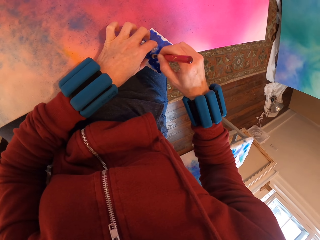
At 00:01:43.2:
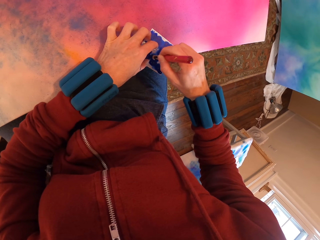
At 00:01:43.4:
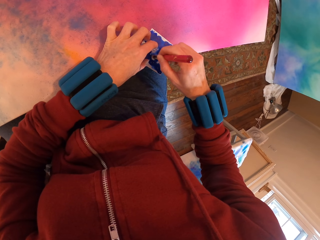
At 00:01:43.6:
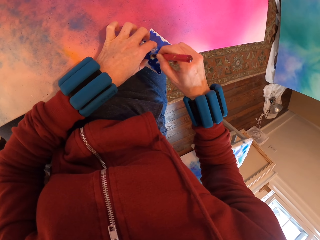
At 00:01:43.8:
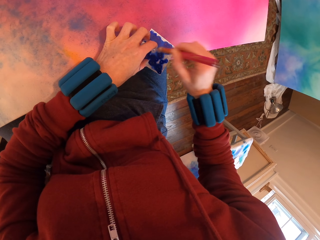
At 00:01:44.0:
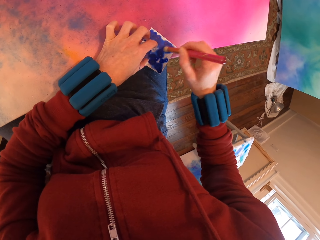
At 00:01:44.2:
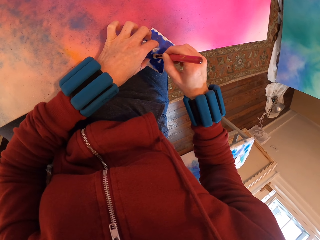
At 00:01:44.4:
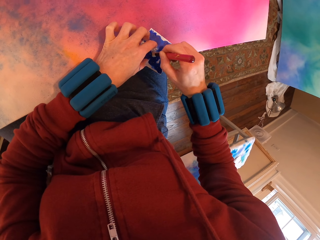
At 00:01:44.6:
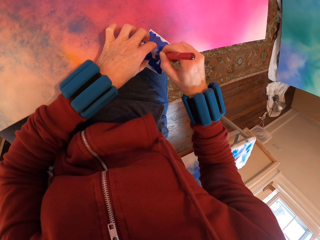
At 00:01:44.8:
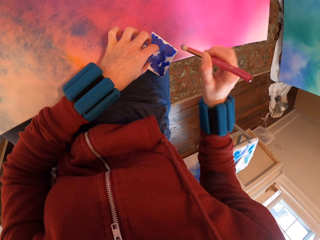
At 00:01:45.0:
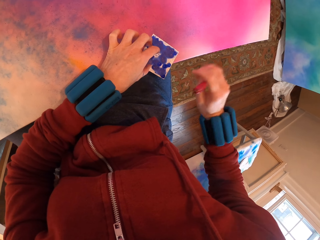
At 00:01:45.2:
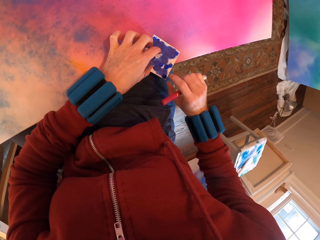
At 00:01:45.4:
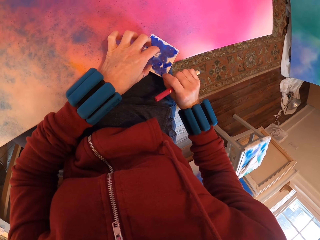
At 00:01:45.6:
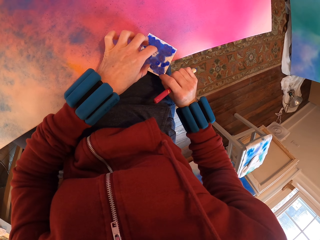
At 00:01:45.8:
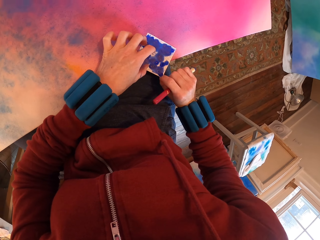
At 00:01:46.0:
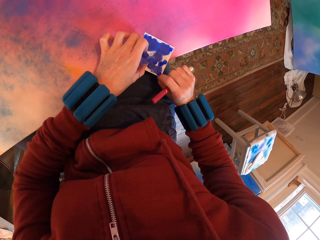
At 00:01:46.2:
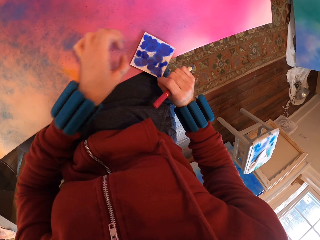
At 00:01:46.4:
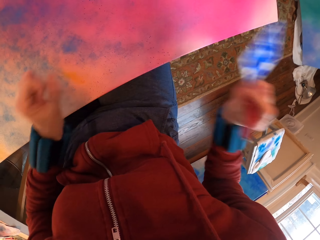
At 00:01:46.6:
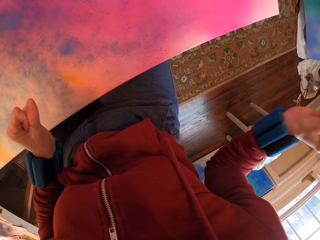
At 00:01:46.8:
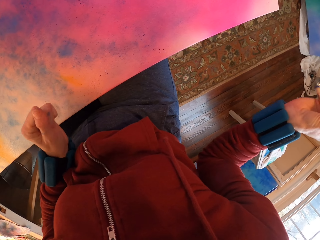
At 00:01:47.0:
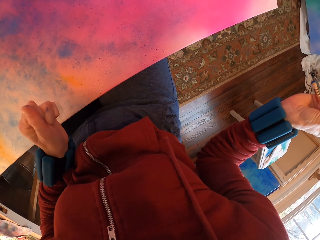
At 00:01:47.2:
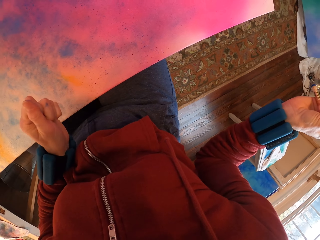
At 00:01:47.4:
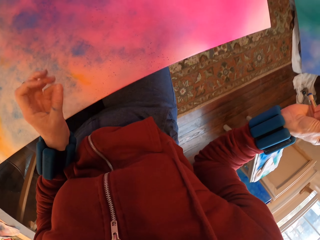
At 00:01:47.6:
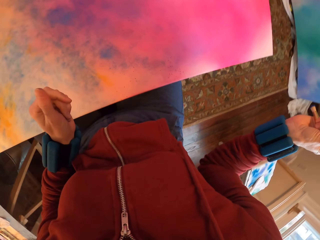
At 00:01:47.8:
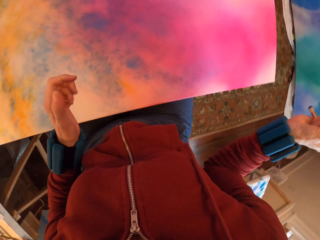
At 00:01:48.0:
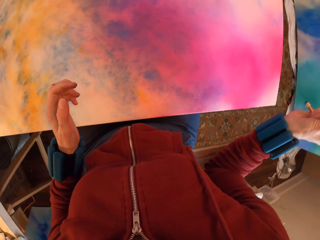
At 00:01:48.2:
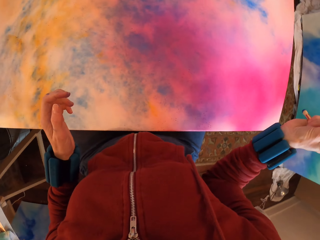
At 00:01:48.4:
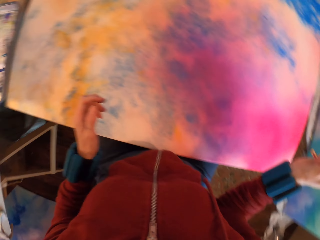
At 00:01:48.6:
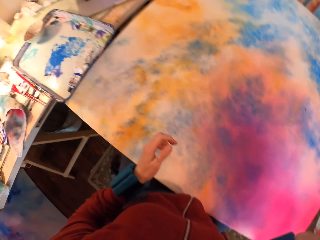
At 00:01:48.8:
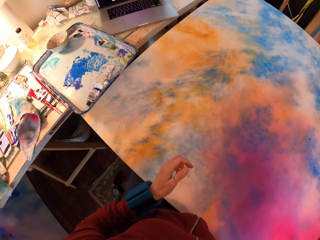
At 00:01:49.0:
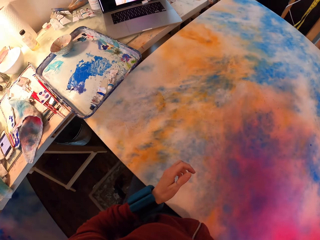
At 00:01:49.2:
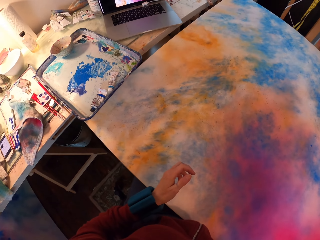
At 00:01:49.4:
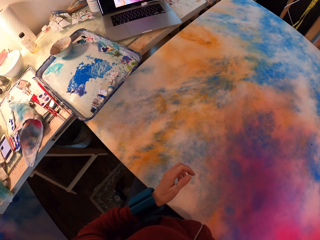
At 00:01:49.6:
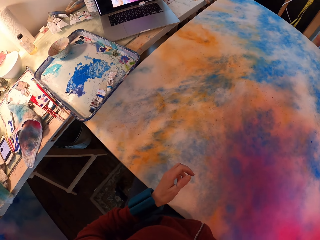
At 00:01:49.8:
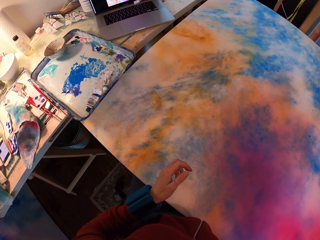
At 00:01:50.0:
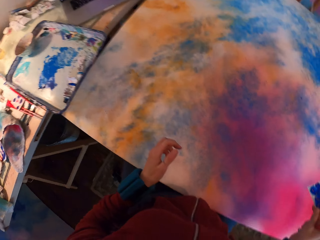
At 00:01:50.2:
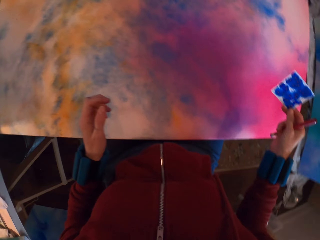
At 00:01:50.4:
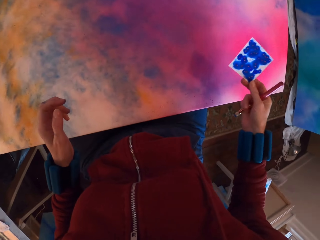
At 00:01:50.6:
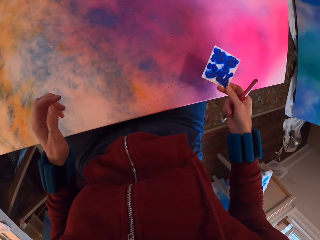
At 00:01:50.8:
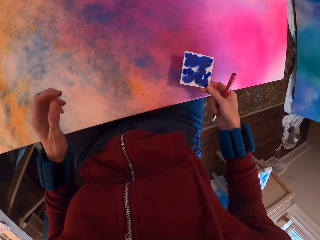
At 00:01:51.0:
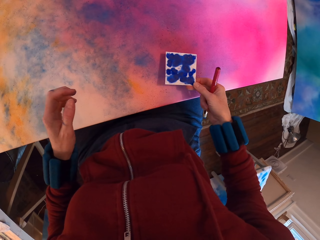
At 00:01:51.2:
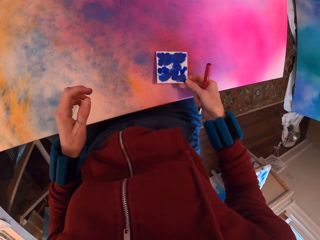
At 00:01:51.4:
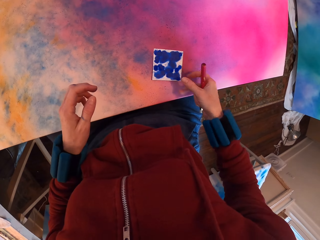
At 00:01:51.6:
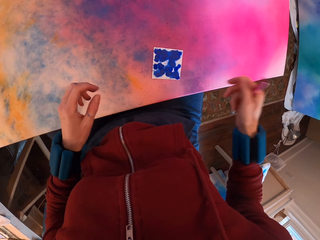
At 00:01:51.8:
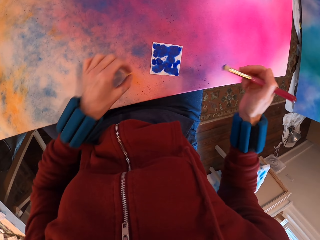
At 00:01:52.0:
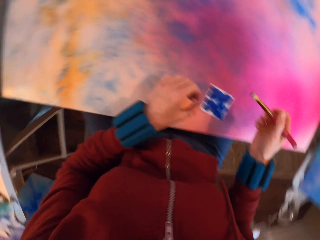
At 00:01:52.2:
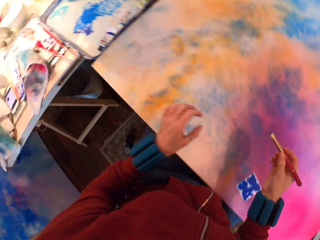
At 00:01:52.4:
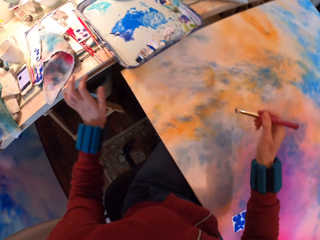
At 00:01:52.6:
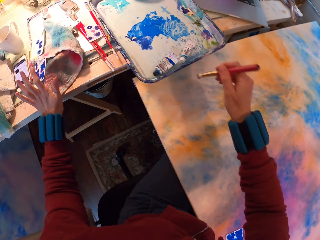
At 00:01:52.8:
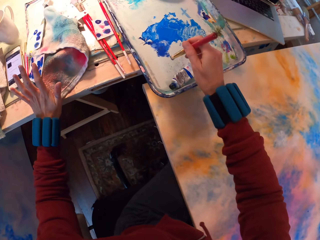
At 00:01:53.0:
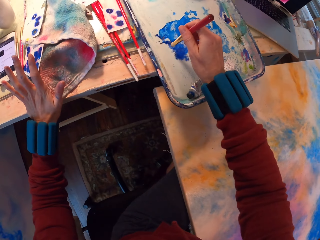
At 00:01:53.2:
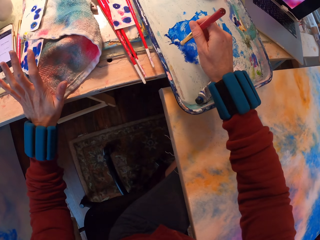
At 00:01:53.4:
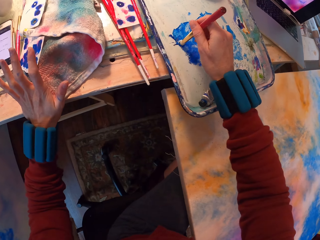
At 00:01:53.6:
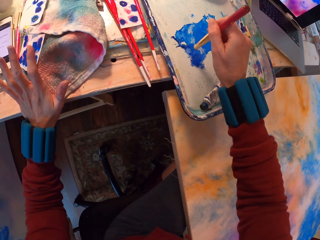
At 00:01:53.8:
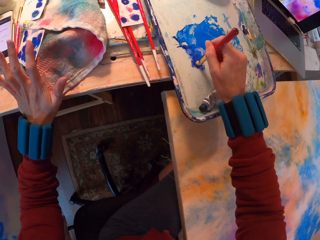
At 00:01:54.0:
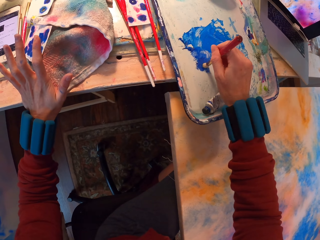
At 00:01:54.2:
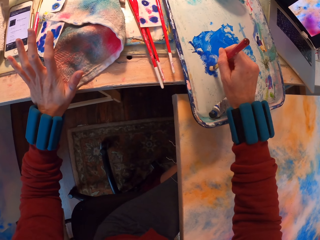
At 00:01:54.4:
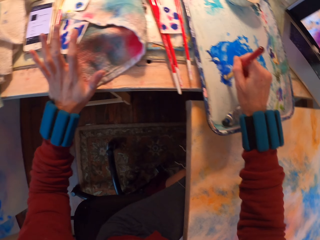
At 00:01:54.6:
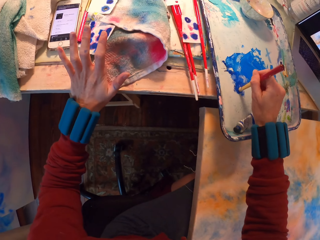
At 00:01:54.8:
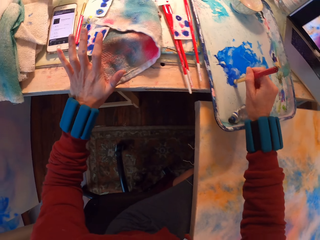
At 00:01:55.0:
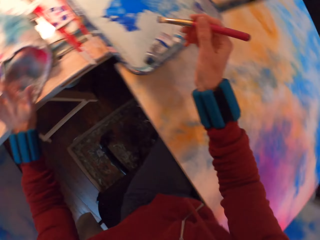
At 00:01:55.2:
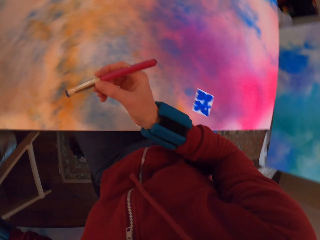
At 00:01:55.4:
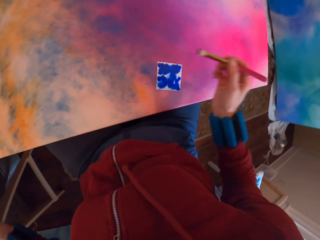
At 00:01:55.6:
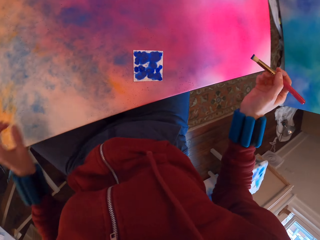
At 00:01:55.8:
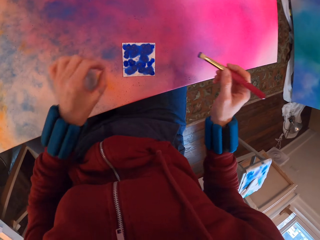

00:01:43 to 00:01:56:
The camera wearer picks up the paint paper or card from the canvas. They look at the picture on a laptop. They turn towards the tray. They drop the card on the table. They place the paint paper on the canvas. They scoop the paint from the tray with a paintbrush.

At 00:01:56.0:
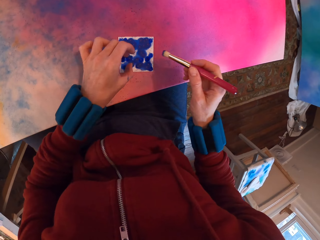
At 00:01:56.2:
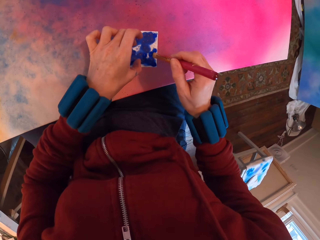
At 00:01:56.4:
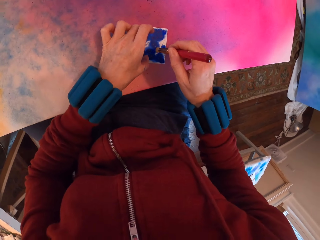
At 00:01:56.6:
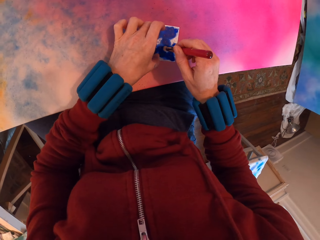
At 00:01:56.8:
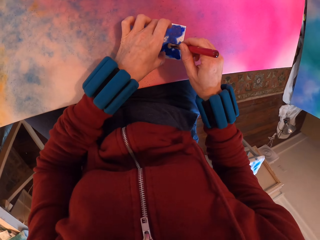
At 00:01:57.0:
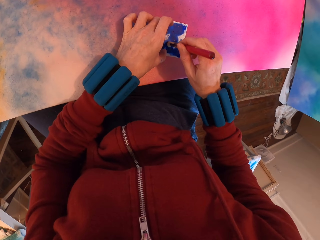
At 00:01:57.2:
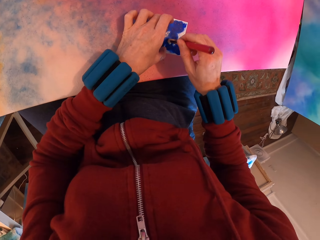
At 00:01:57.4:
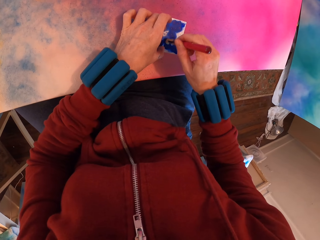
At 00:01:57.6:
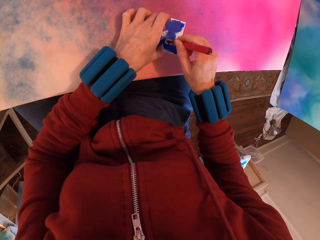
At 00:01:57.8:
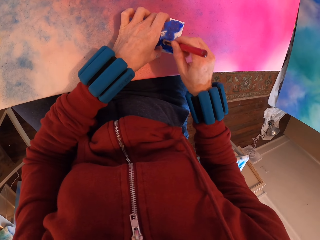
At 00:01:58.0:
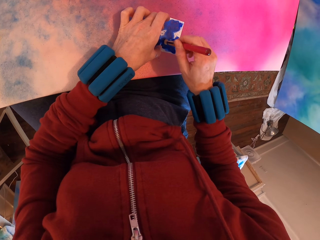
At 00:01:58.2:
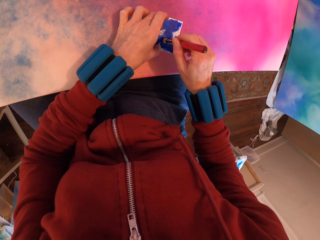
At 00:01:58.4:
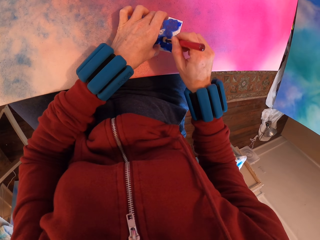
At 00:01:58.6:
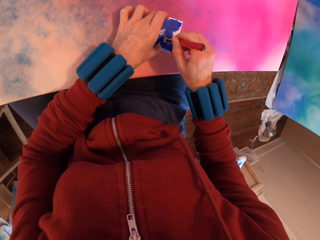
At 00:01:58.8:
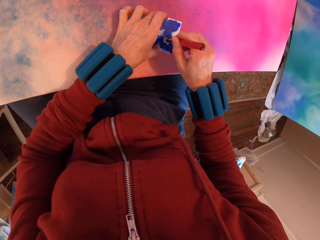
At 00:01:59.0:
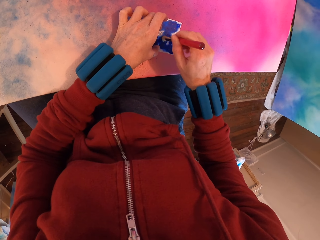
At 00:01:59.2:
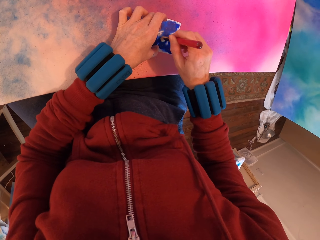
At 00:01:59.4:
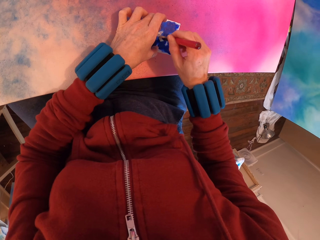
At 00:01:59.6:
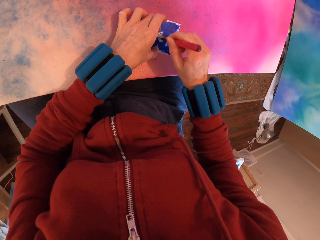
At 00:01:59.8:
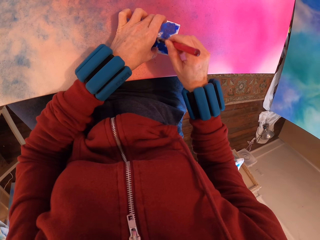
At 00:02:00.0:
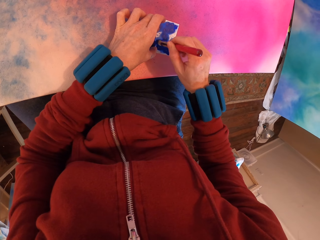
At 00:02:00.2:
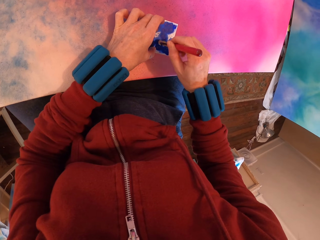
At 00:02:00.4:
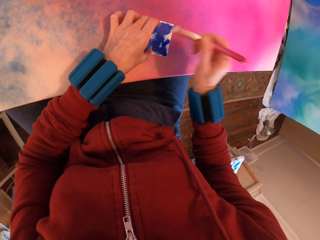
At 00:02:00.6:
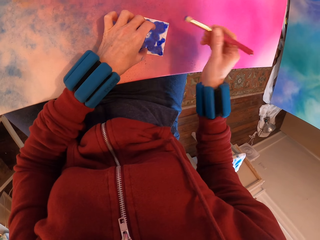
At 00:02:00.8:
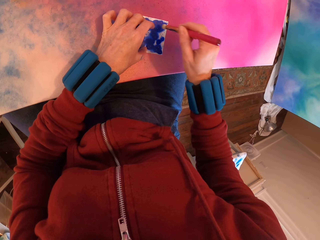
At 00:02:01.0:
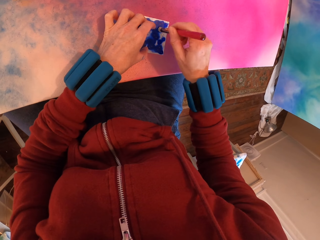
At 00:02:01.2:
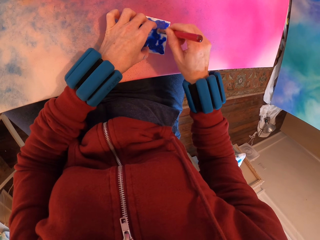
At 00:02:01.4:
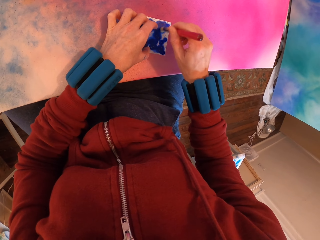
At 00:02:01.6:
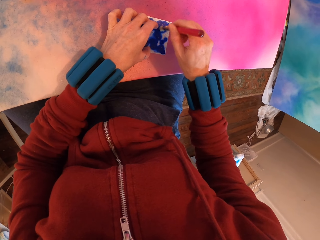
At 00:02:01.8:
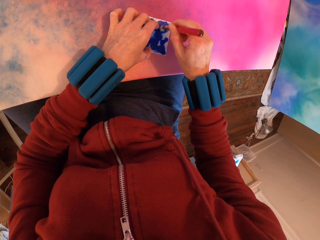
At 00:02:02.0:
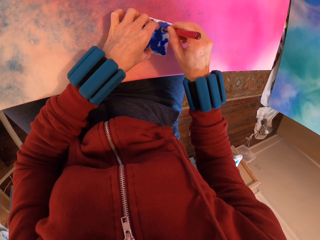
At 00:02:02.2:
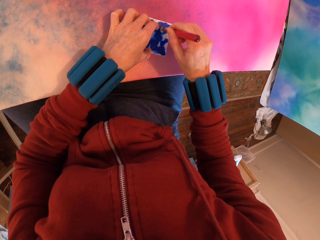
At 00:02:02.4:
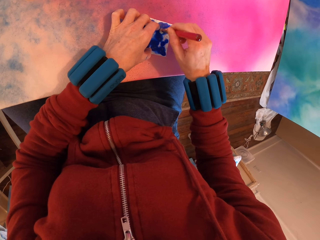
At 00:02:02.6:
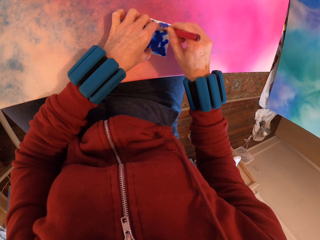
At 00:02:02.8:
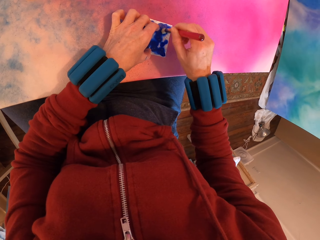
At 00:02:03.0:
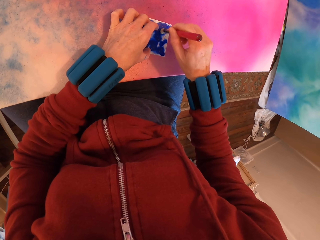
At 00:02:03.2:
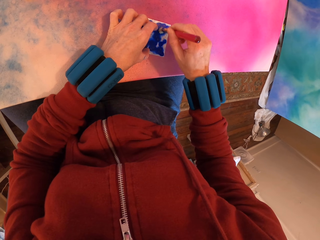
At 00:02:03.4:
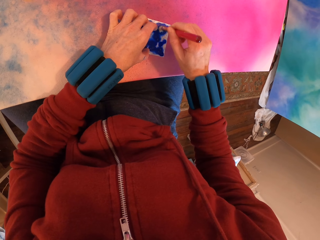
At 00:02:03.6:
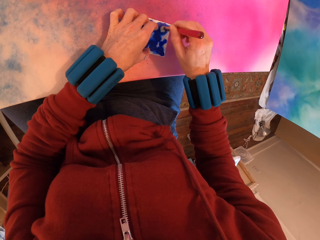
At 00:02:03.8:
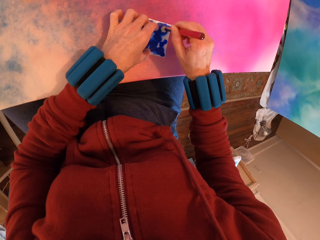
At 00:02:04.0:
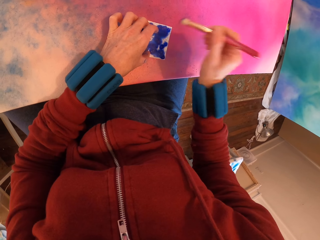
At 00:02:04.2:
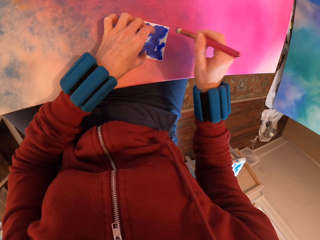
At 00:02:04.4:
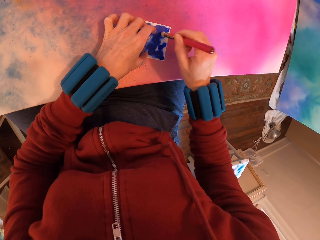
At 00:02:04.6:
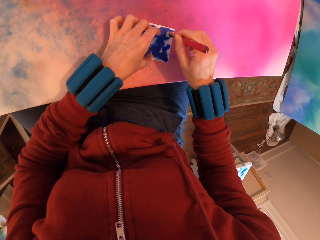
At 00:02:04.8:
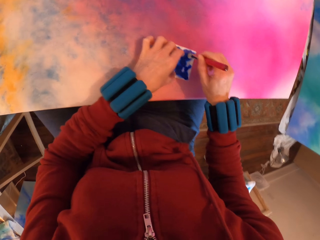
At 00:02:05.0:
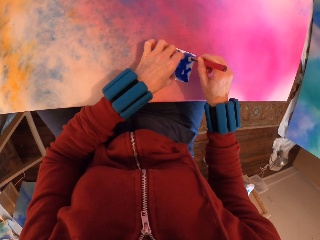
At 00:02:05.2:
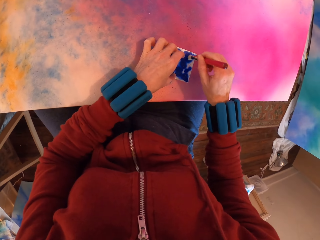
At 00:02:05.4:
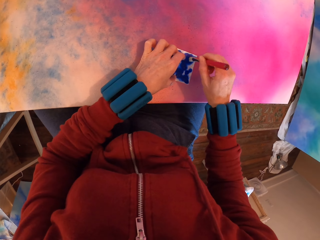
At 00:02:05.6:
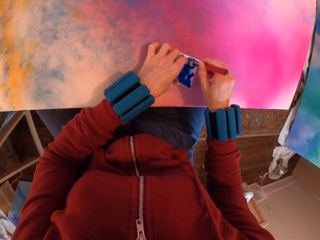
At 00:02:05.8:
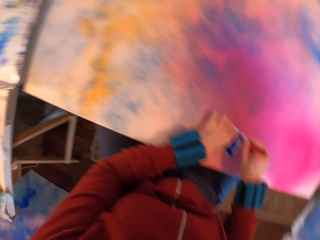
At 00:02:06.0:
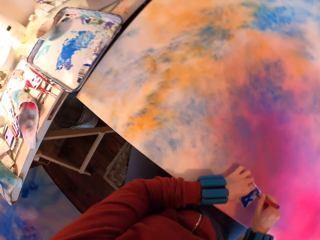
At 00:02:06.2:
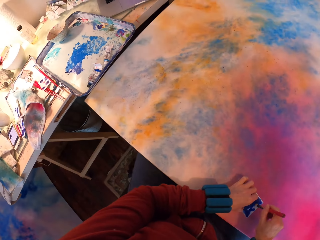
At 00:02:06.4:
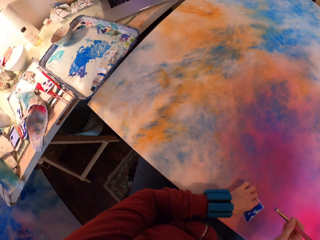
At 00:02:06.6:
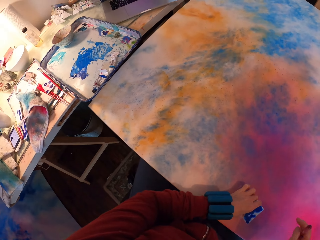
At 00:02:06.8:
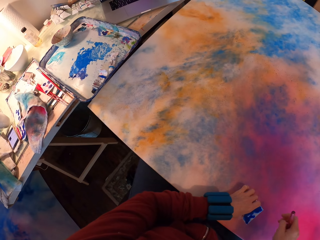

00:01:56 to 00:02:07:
The camera wearer paints the paint paper with a paintbrush. They look at the picture on a laptop.
